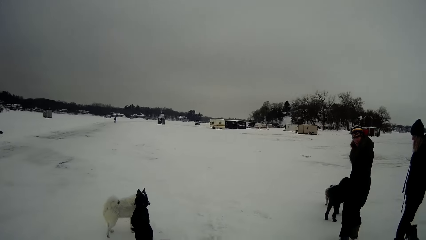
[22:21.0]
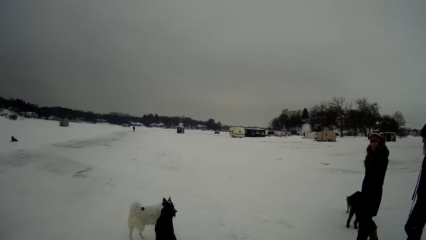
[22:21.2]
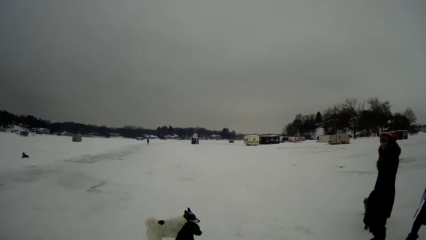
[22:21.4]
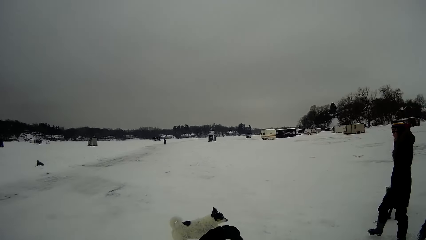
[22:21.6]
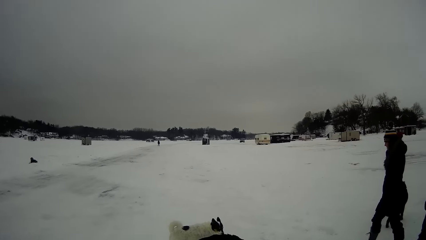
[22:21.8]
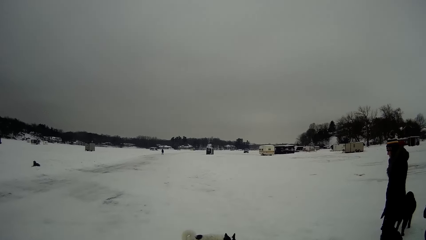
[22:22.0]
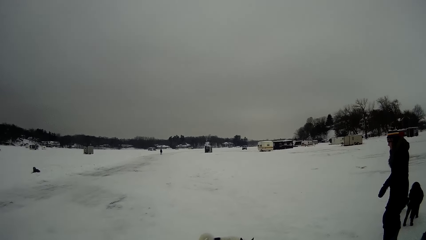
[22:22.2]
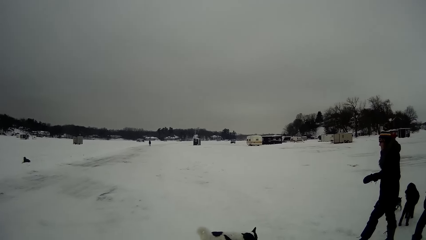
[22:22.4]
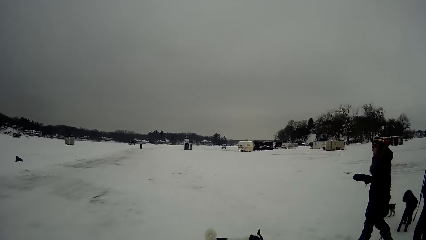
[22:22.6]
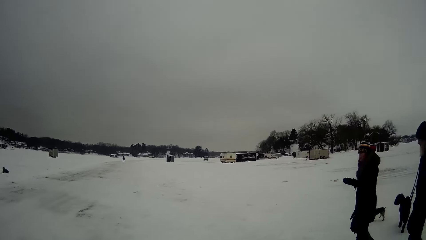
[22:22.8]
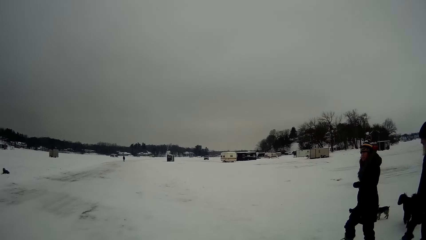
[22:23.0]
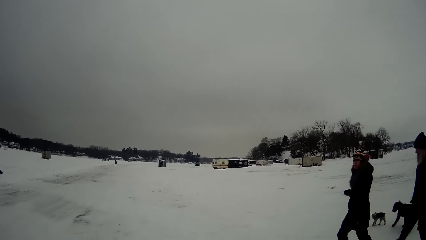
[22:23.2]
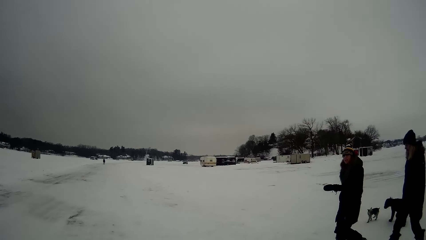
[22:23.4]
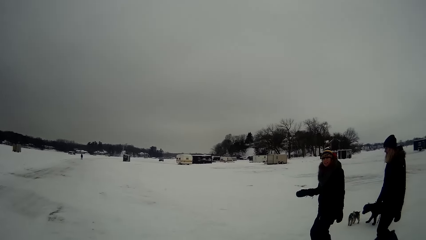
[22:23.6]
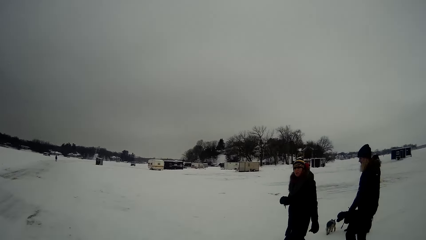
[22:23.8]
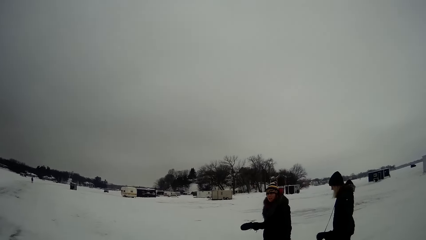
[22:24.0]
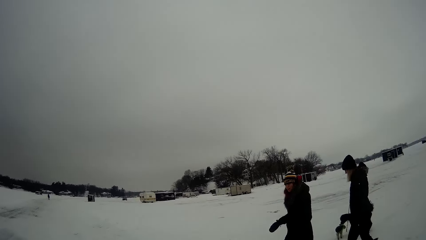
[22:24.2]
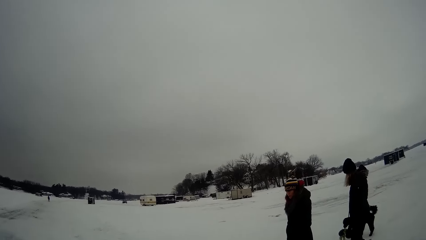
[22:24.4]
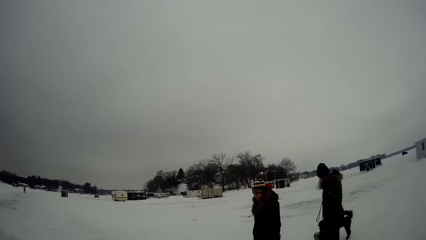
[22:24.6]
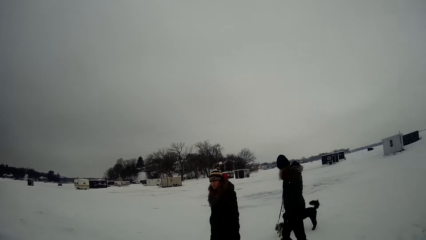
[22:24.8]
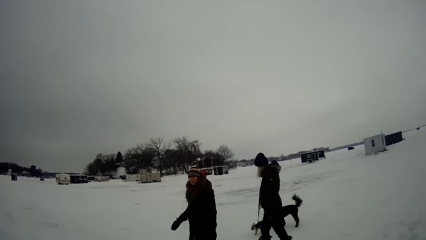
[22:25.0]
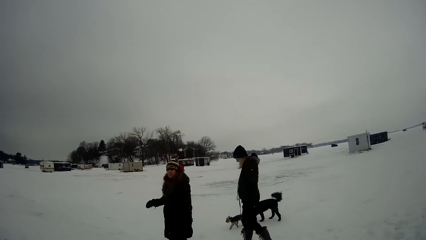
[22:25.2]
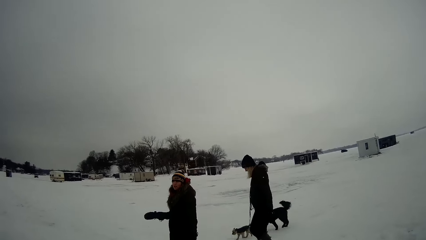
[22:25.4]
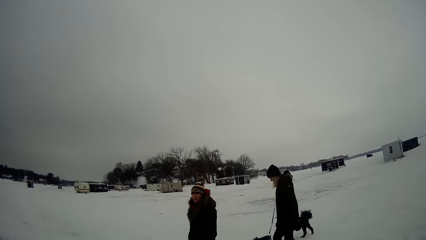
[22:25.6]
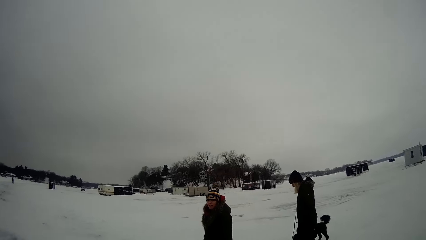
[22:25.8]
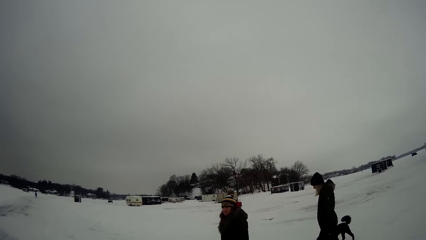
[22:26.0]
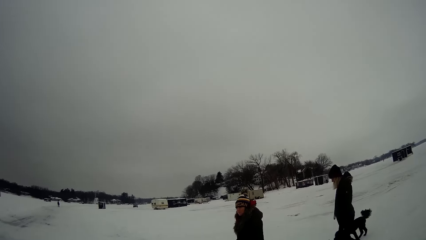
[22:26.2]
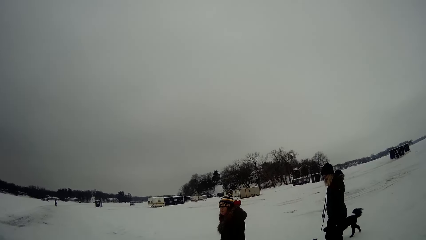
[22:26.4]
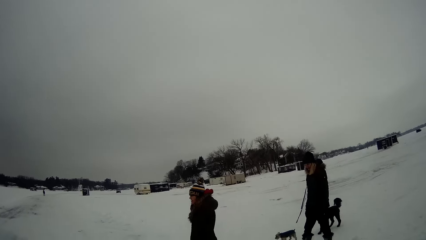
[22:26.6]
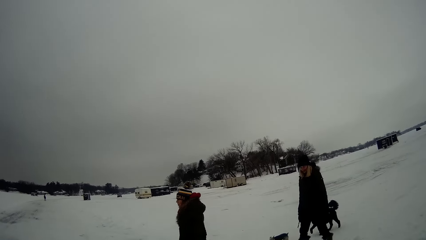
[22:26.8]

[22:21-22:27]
The camera wearer stands on the road.

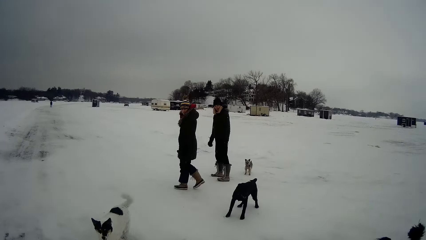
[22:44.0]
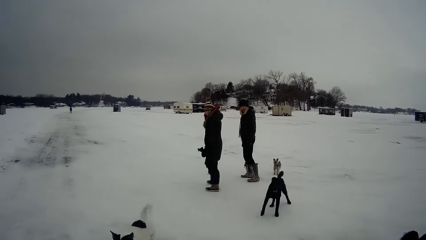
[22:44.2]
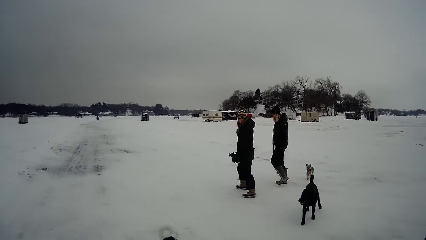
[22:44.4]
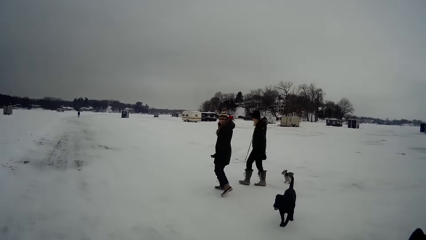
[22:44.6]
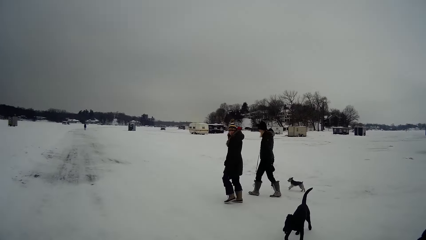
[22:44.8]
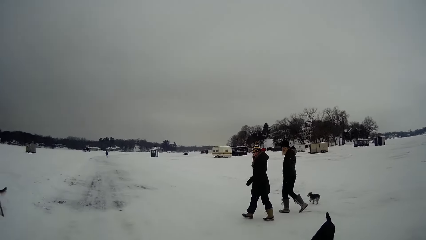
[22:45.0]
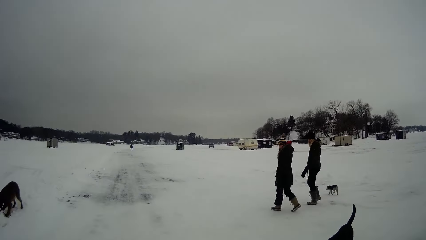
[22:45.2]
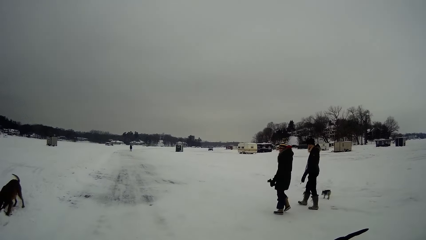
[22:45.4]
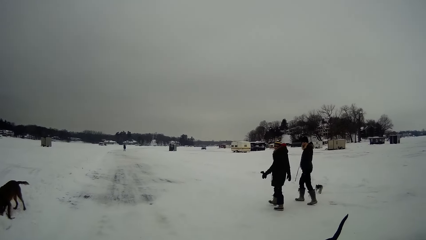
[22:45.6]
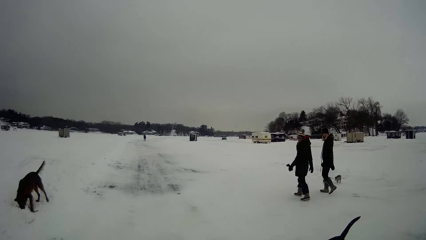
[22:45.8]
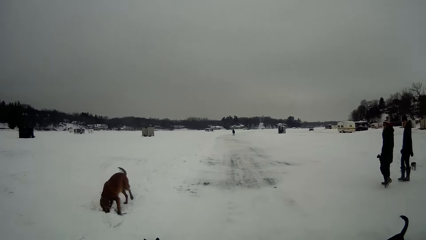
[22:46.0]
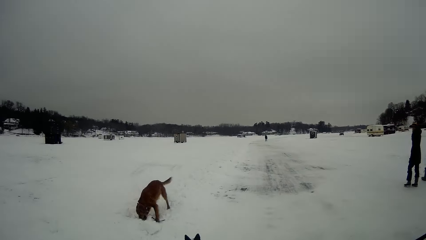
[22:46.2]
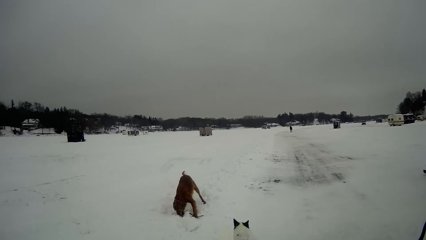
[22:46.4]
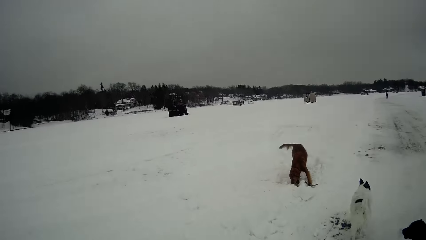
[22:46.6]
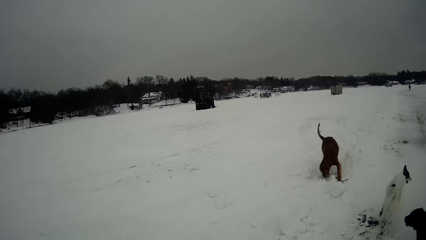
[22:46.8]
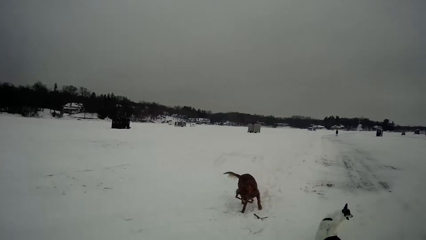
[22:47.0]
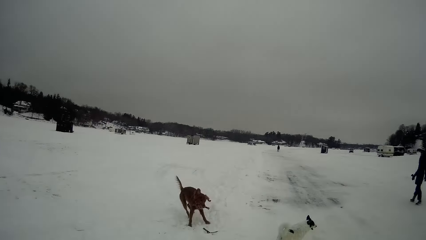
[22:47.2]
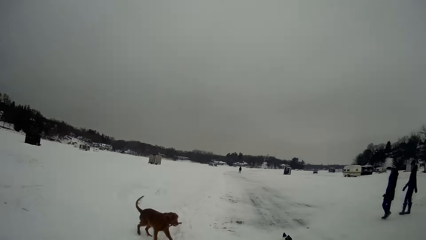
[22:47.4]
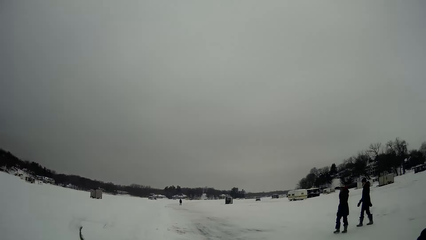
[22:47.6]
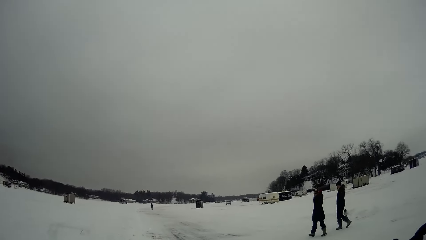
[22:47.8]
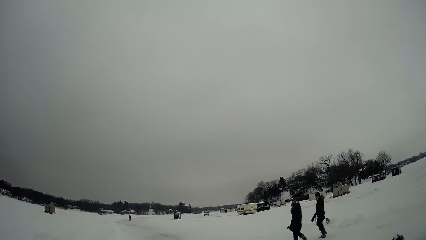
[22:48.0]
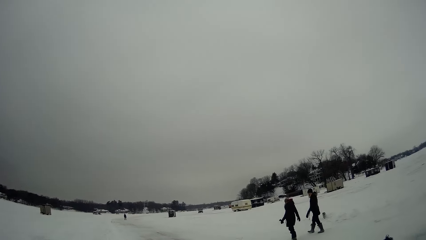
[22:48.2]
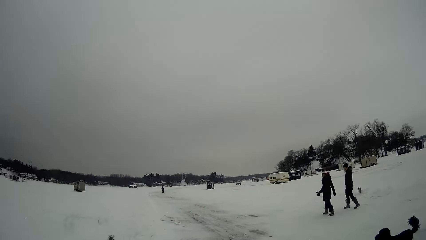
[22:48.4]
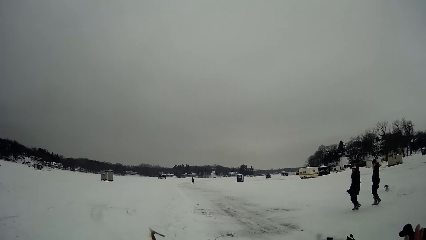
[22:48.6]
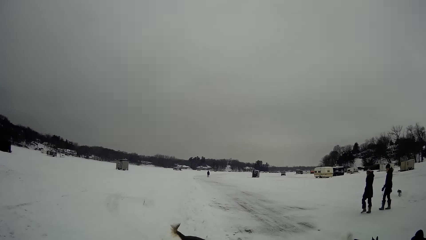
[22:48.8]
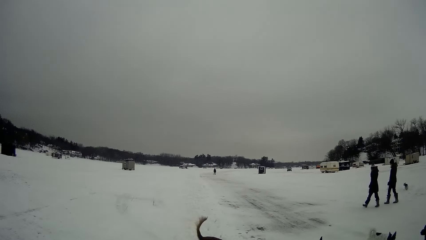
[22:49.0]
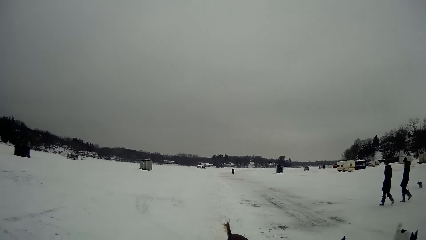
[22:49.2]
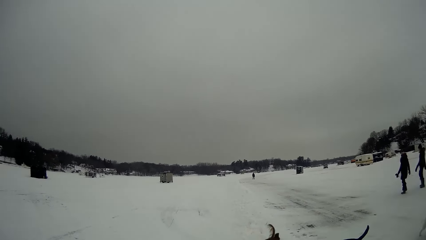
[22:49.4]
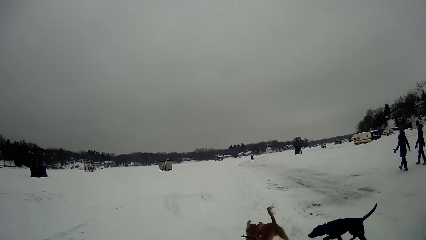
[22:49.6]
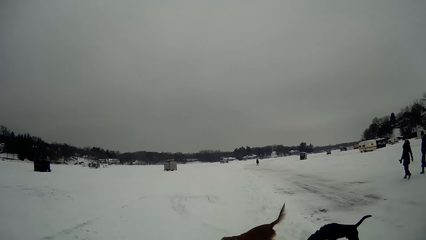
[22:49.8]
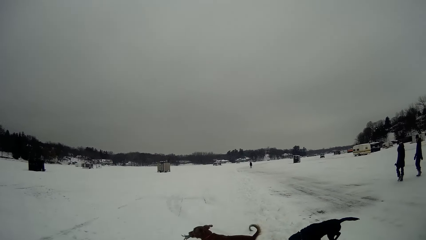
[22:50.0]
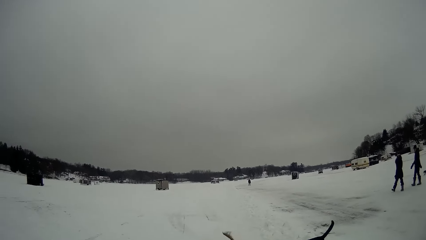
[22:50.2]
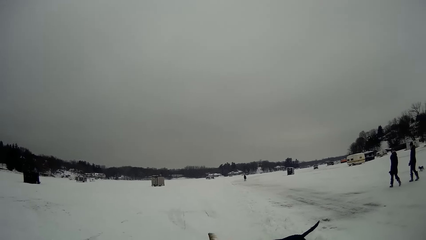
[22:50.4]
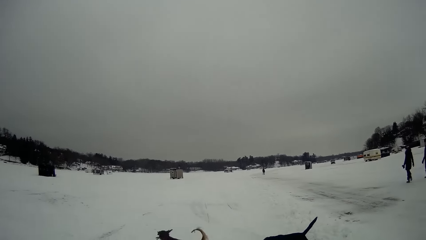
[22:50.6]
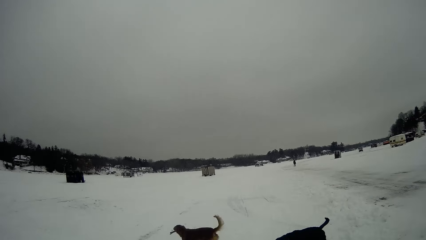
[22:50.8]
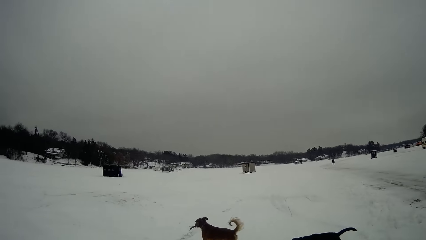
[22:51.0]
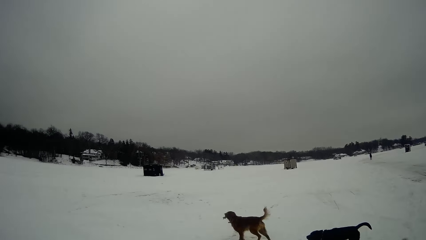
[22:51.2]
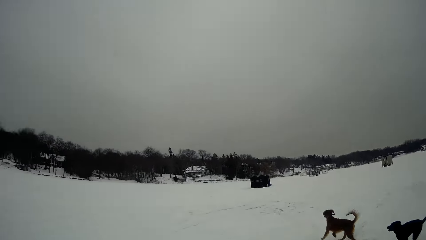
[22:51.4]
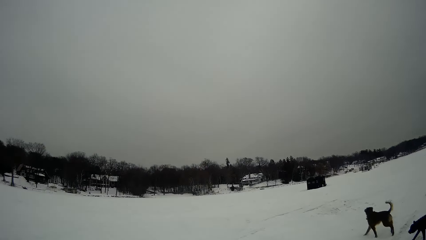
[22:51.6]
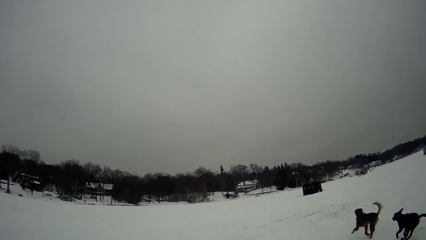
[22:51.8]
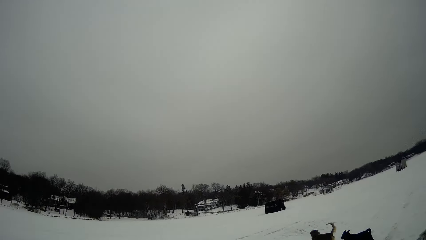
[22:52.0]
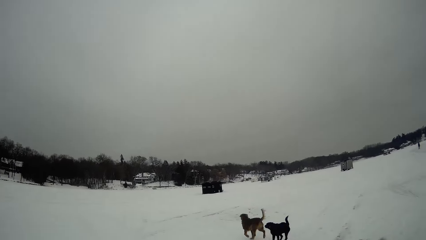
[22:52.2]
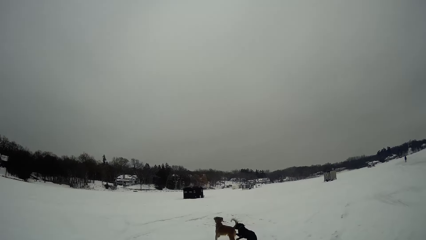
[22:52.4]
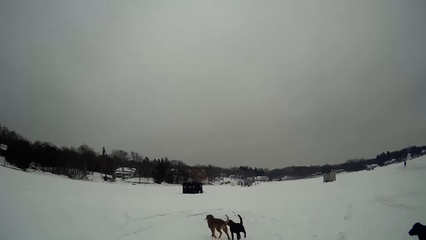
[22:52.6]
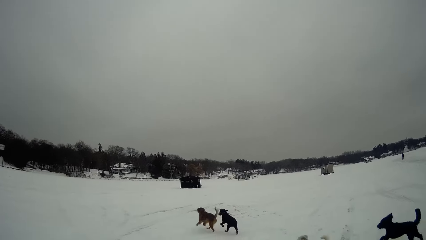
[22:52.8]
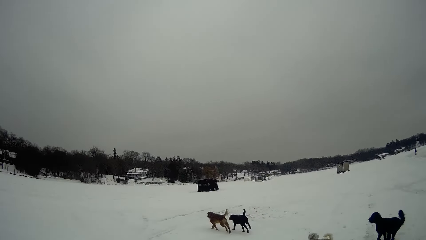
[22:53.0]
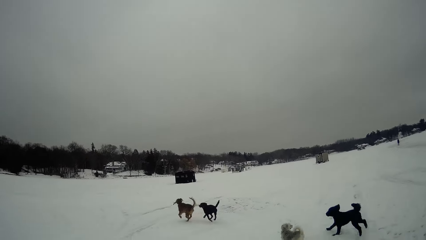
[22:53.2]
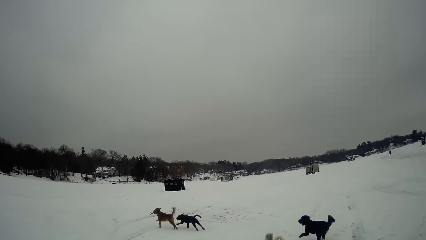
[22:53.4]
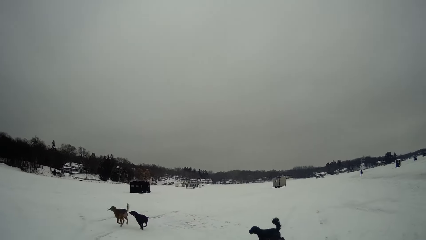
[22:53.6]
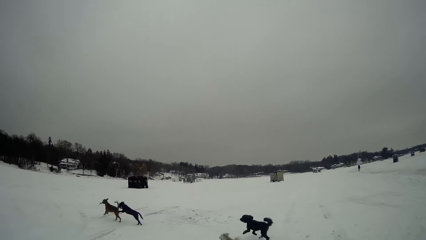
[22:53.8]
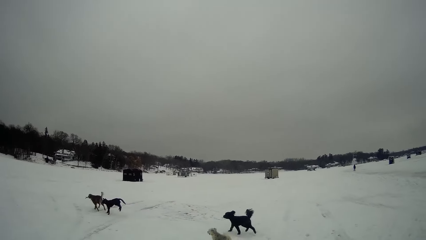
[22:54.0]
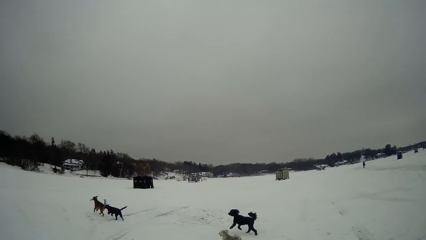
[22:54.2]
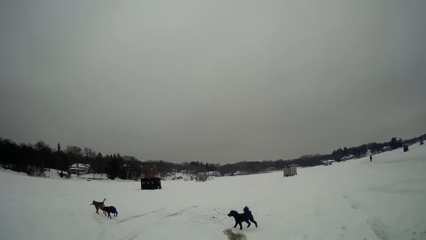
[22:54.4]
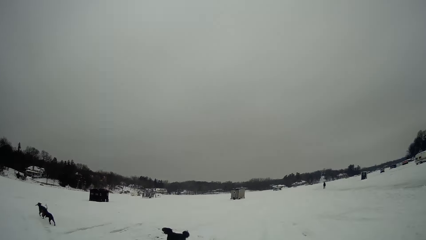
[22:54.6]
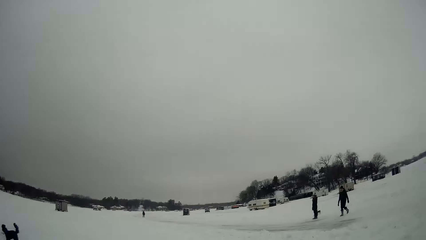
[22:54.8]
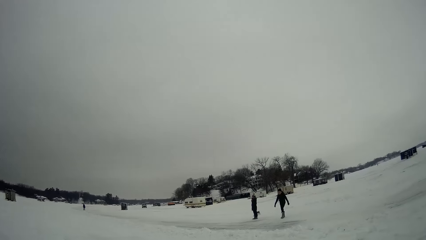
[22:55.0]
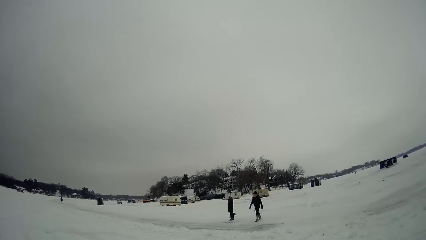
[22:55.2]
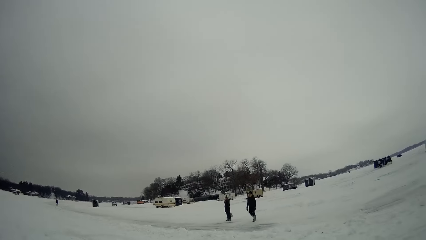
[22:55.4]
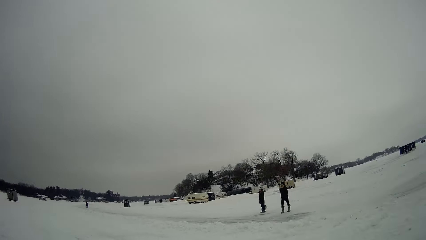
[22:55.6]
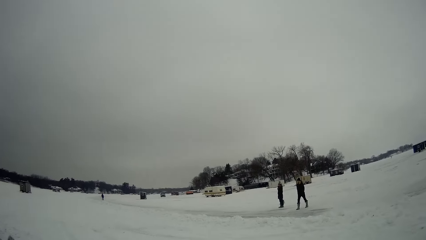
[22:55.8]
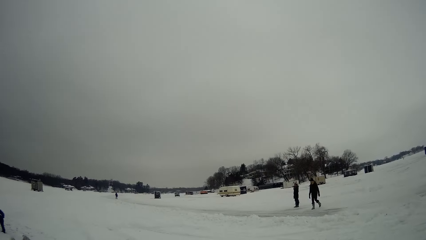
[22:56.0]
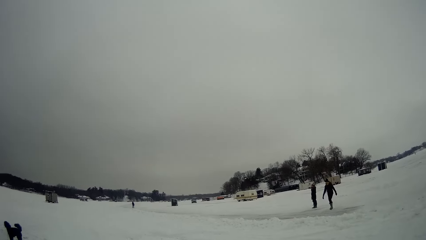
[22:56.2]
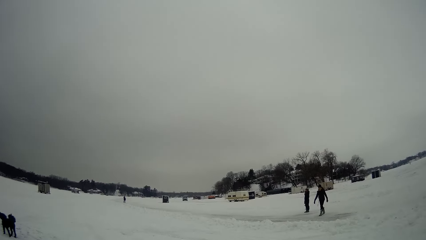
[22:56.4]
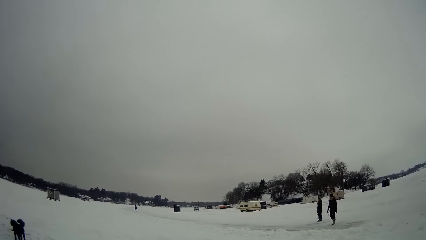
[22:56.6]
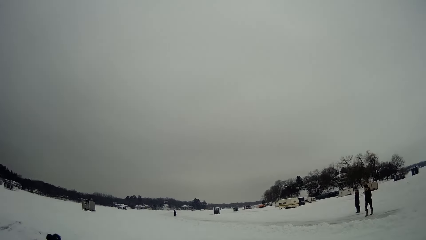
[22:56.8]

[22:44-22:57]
A man walks on the snow. The camera wearer walks towards his left.
